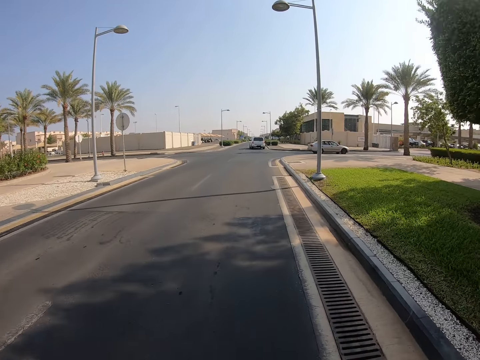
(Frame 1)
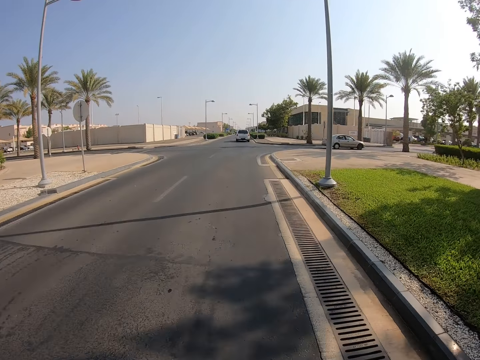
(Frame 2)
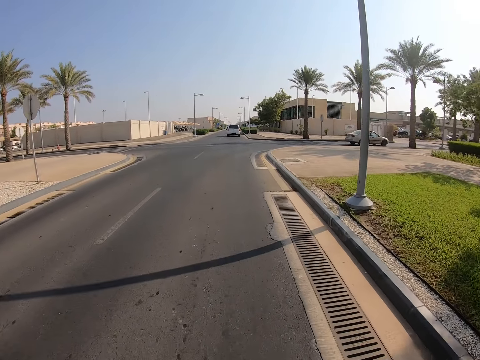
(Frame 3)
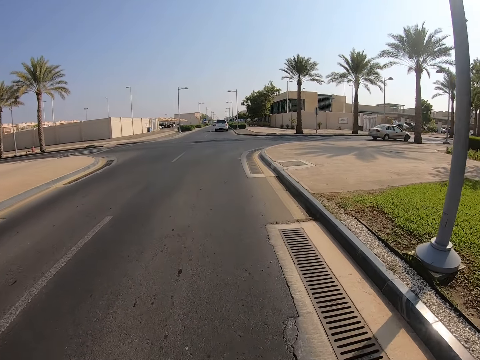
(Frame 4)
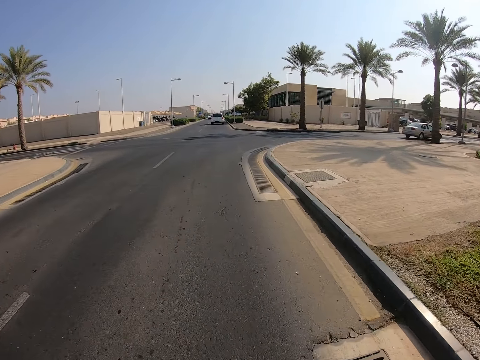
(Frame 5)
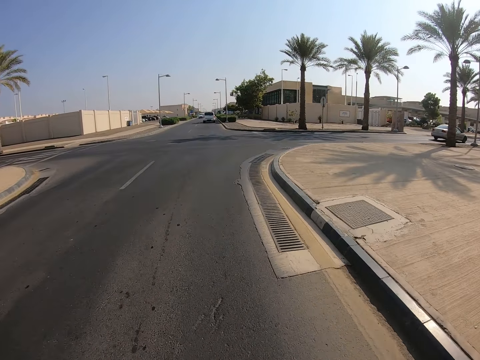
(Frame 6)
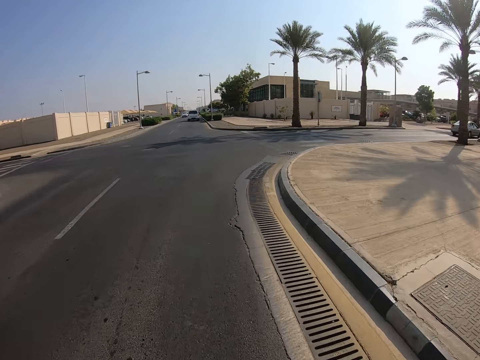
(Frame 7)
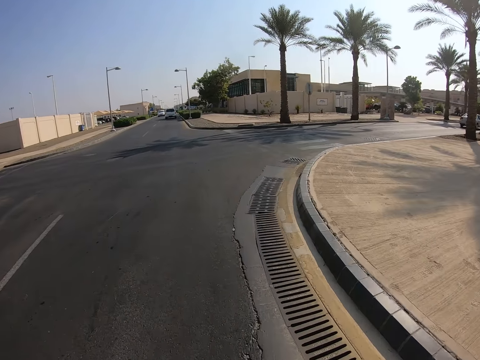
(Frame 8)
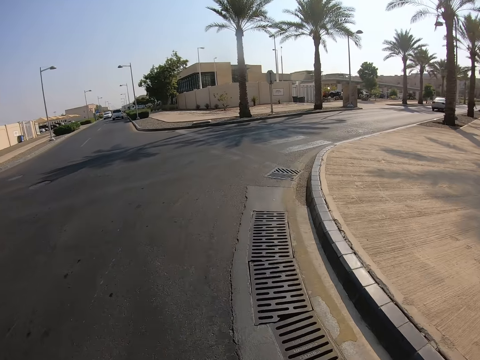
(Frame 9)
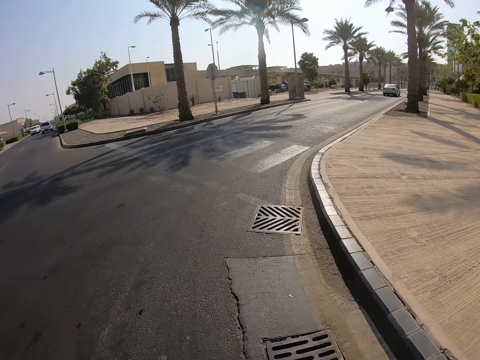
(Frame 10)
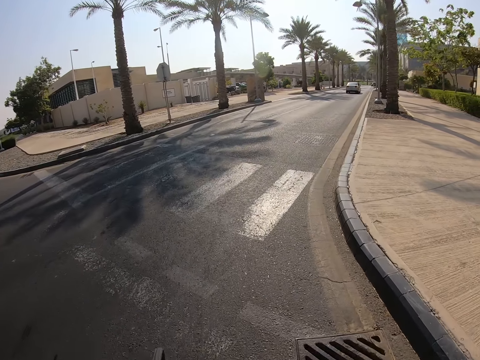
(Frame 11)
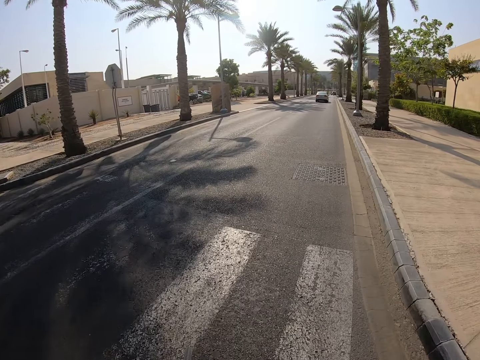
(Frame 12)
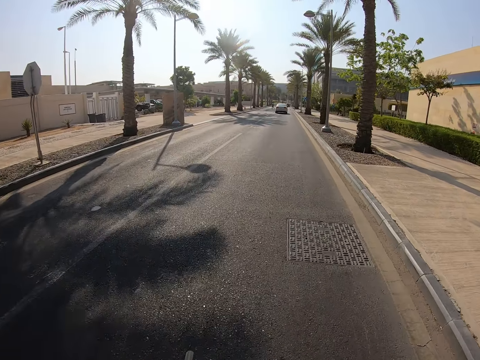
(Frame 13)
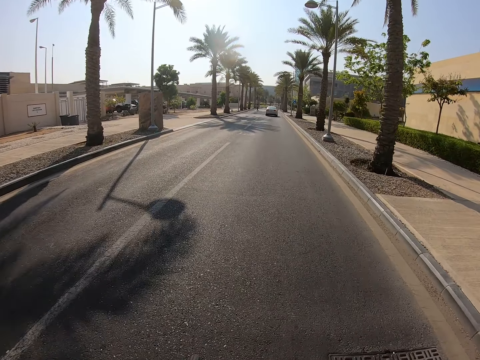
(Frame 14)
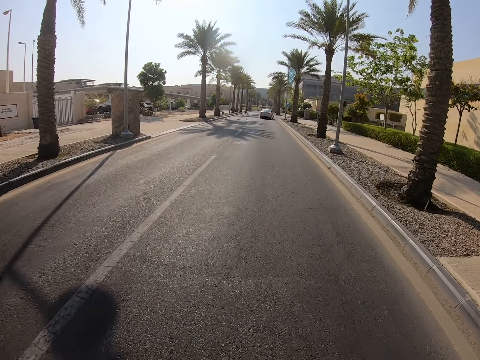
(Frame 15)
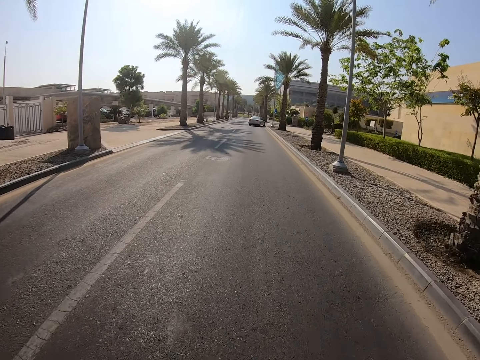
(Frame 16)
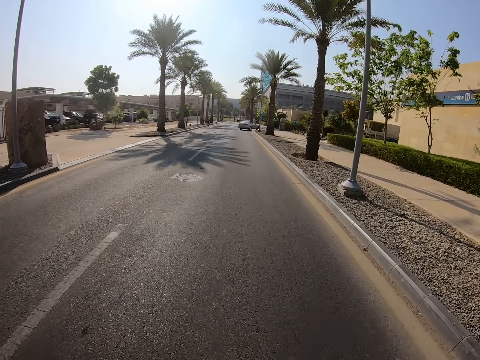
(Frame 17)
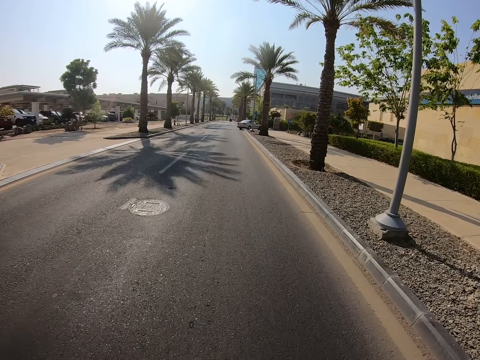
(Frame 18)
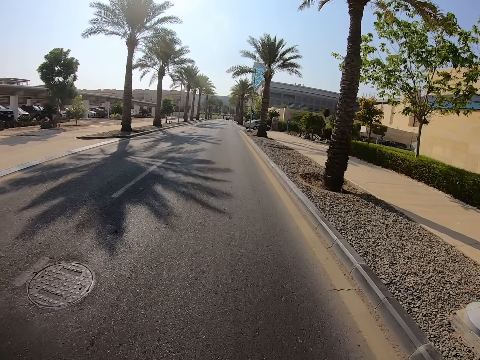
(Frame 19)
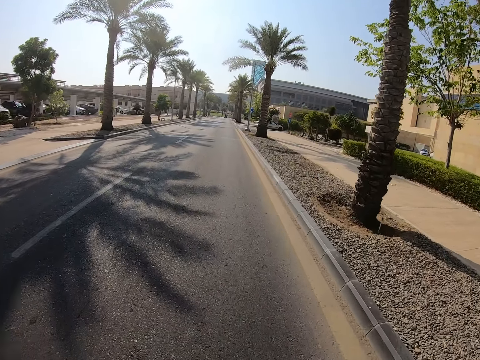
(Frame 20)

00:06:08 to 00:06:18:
The camera wearer turns to the right side of the road.

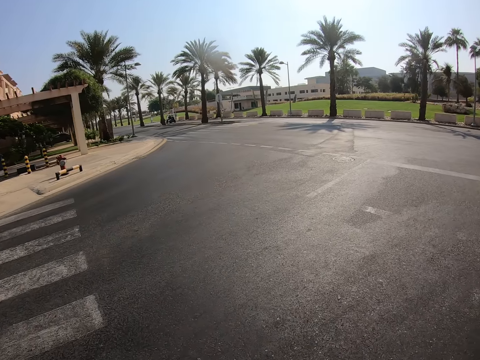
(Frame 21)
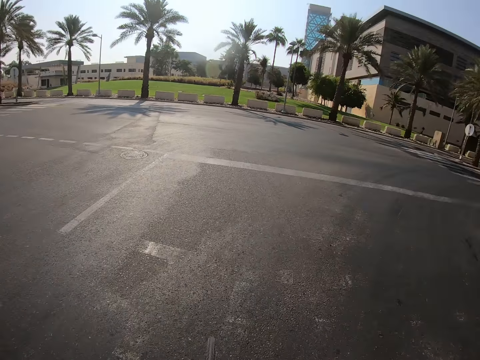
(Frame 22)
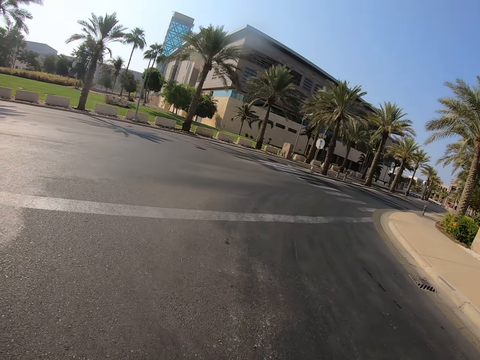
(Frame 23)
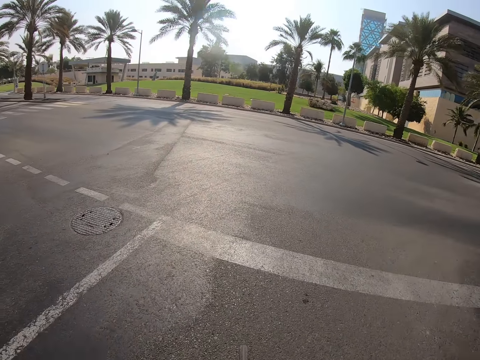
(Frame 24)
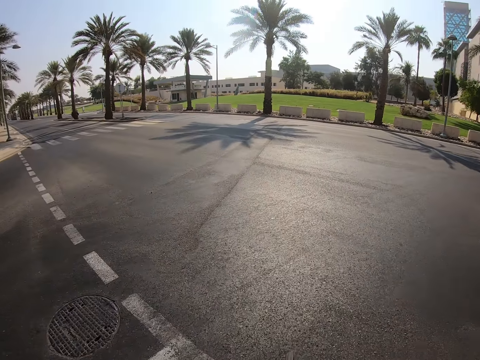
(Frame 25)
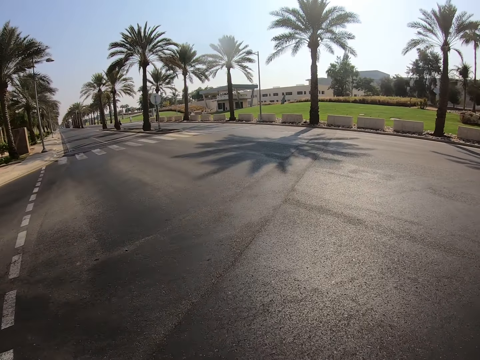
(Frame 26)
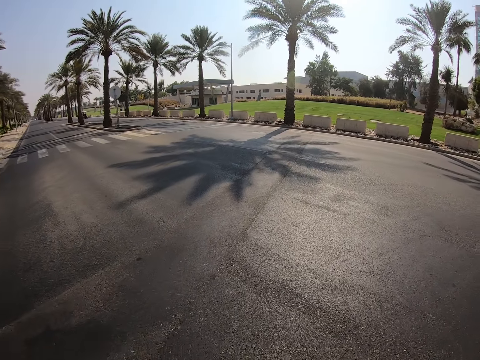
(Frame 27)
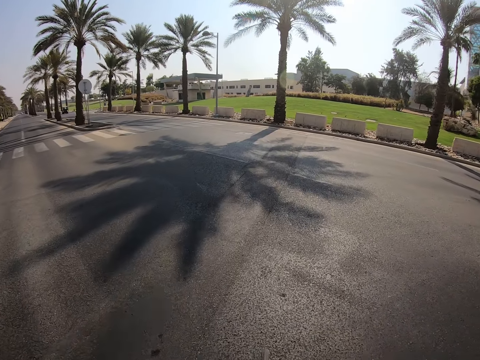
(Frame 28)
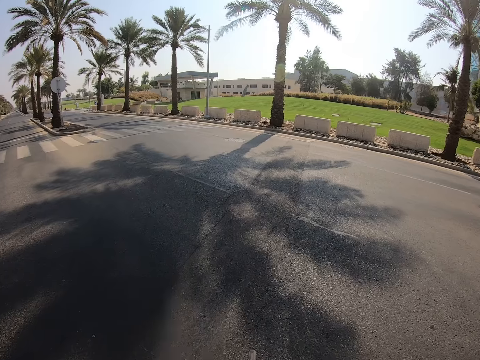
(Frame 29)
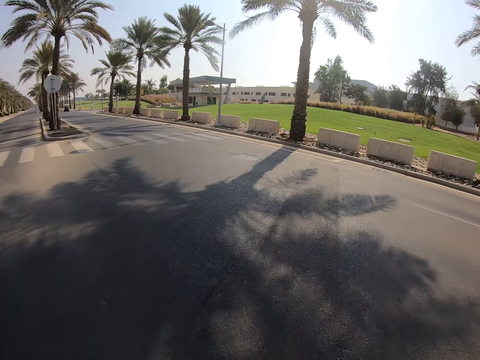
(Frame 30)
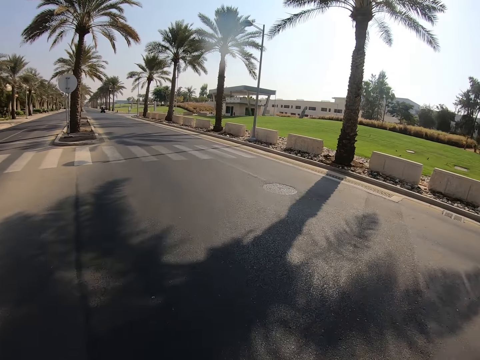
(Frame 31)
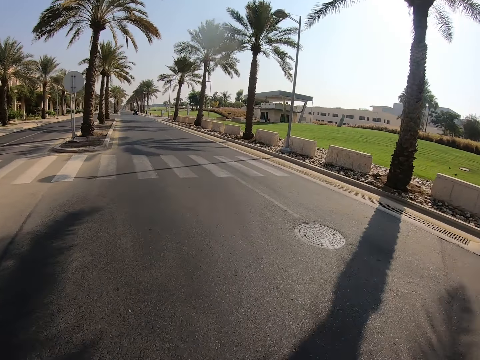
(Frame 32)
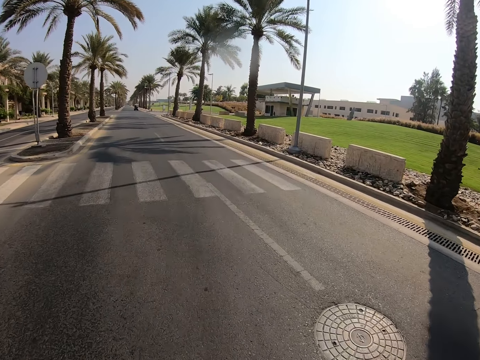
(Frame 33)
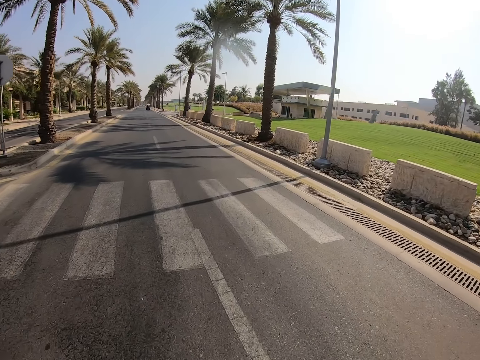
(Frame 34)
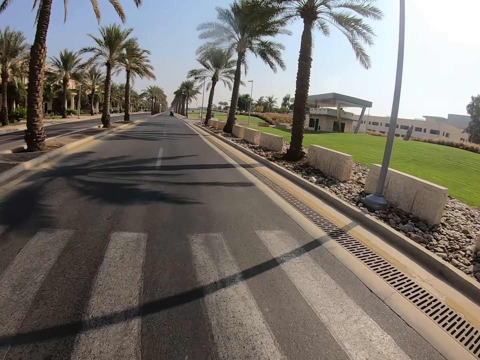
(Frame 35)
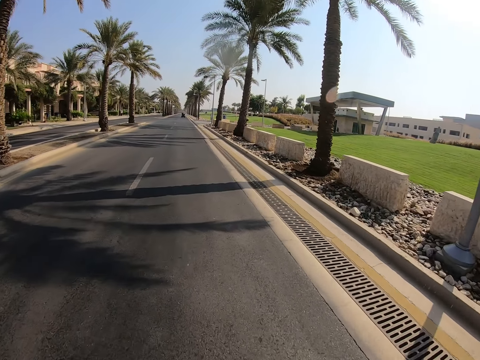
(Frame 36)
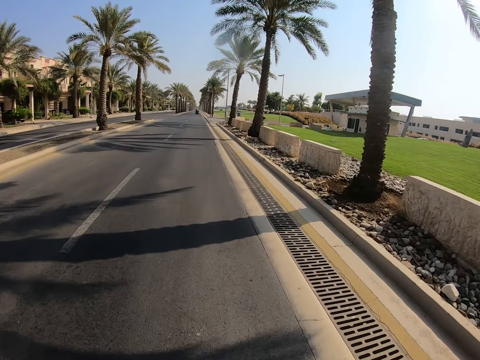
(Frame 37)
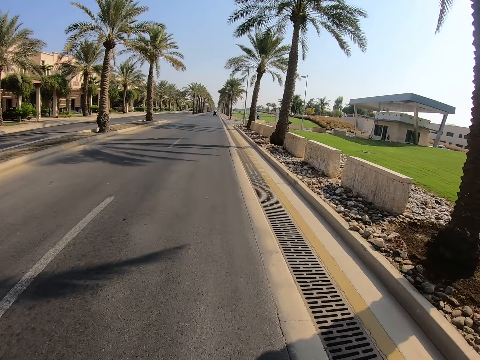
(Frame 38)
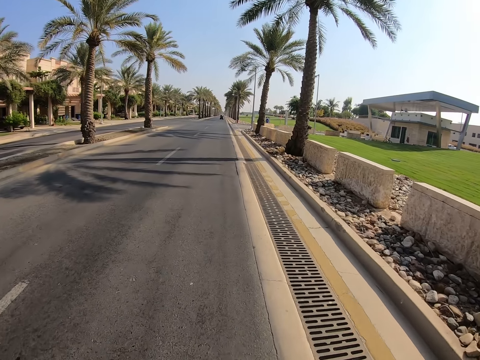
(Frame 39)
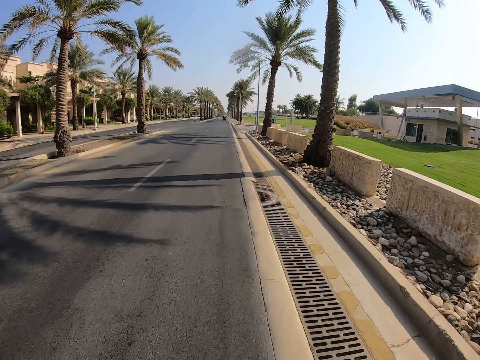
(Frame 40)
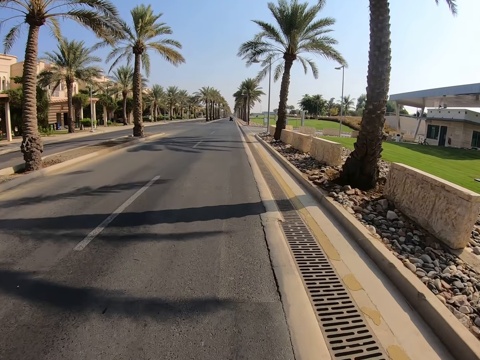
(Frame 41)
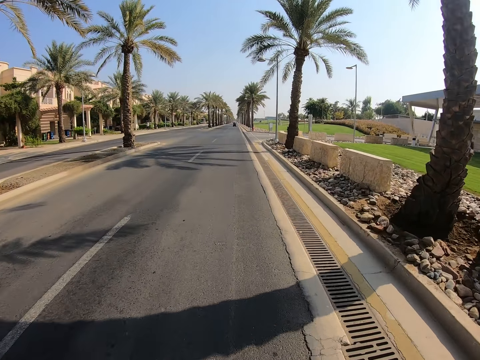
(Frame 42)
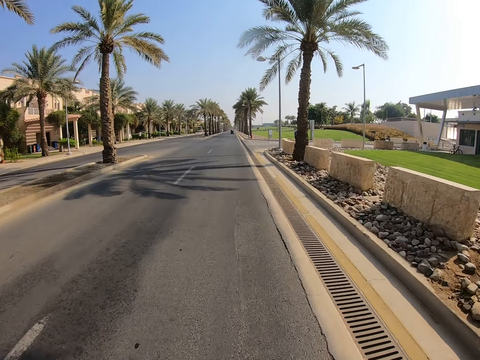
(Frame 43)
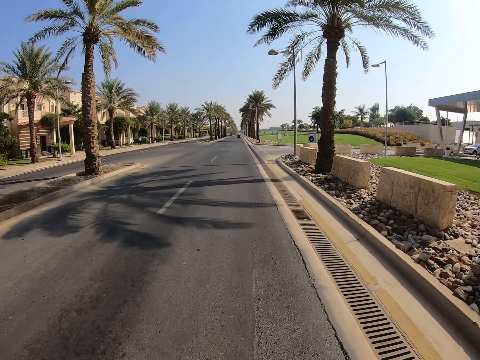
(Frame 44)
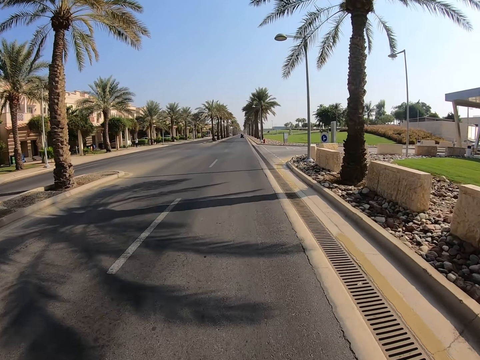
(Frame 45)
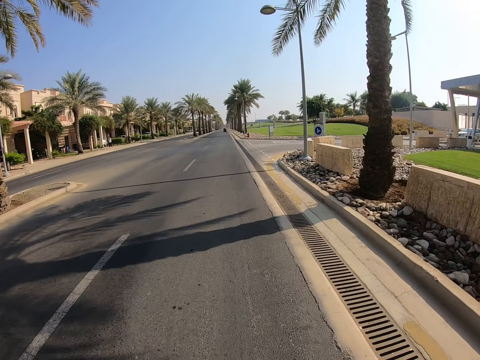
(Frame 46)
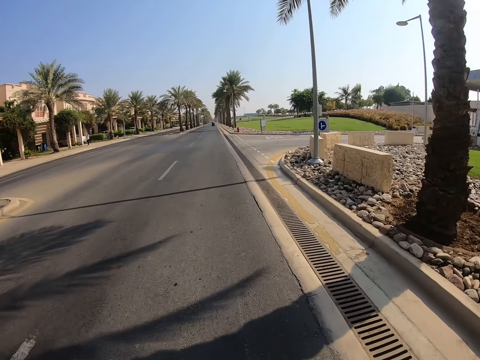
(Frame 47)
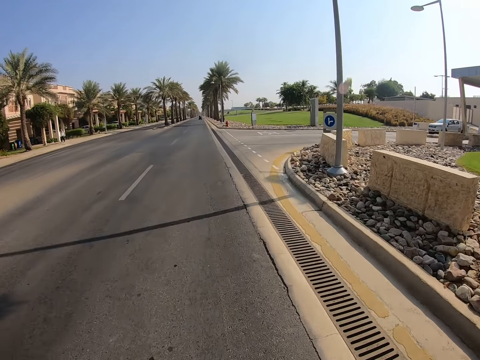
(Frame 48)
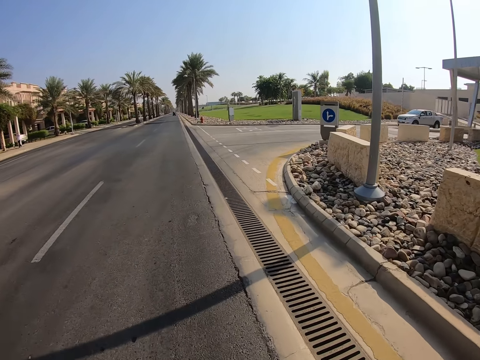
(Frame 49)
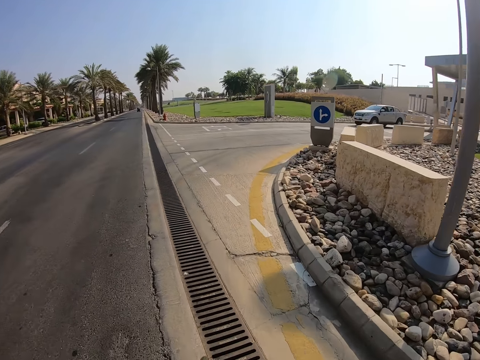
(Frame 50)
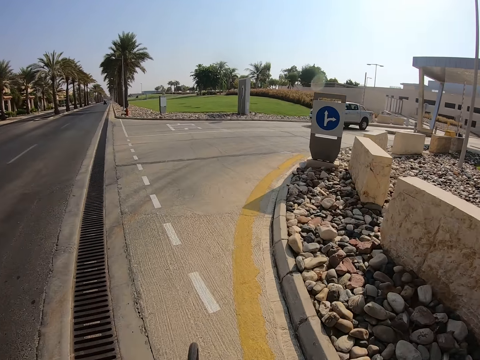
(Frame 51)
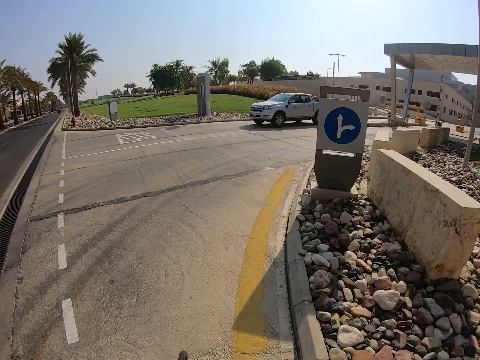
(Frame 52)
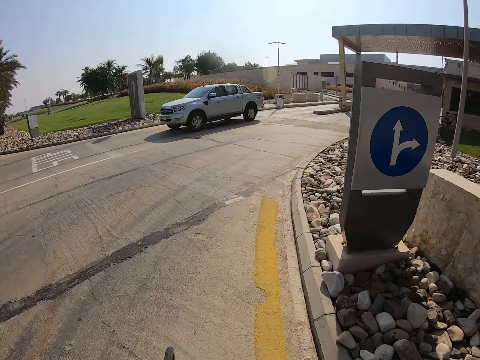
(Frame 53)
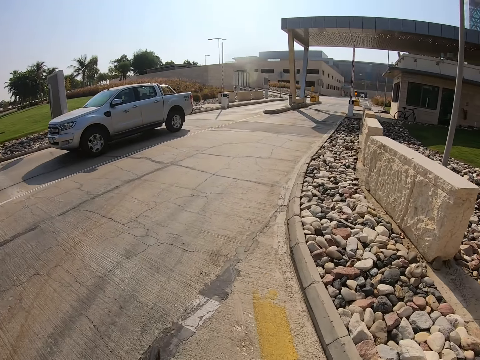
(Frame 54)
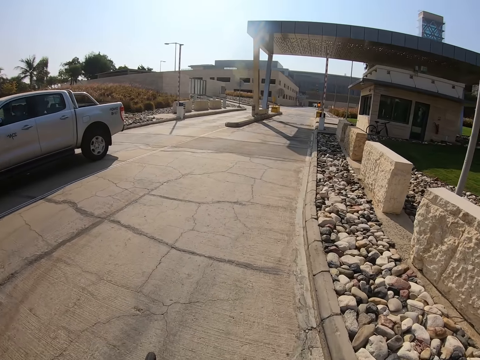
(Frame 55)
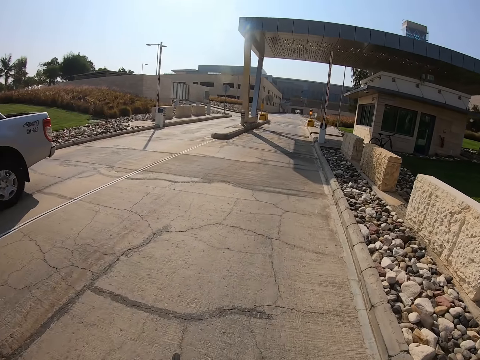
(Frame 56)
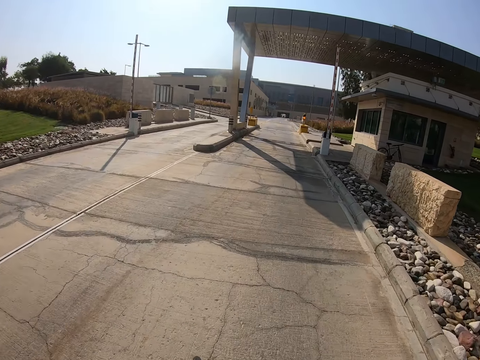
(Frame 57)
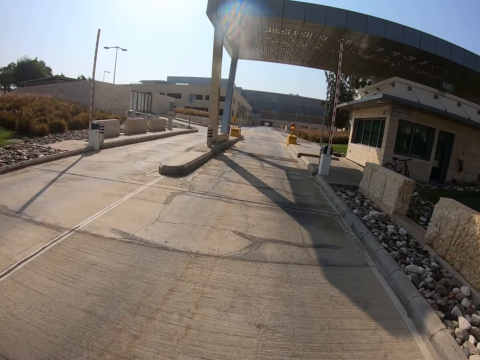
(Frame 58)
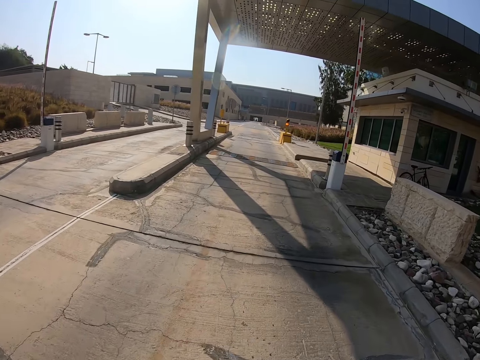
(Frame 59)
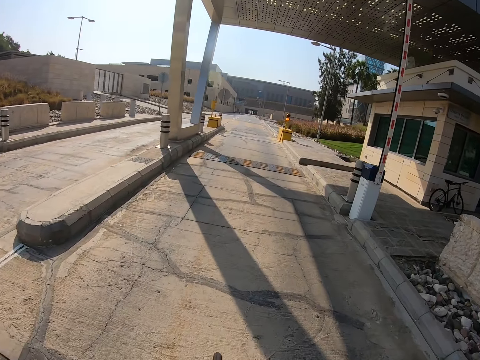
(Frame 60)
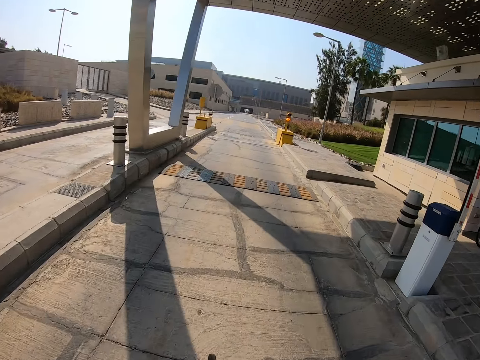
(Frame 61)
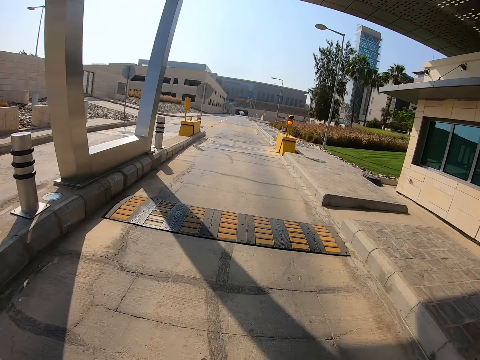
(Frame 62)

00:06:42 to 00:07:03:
The camera wearer turns to the left side of the road. They turn to the right side of the road.
